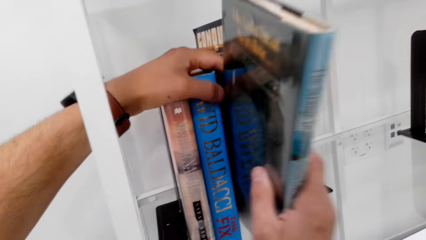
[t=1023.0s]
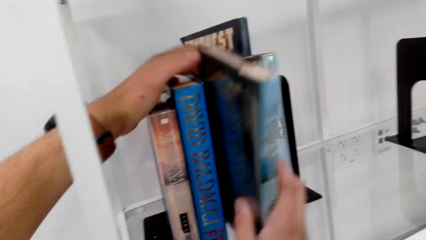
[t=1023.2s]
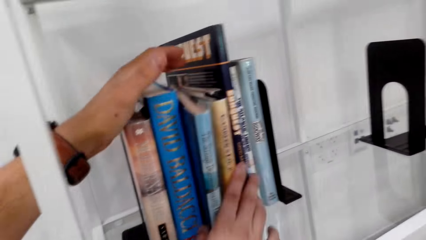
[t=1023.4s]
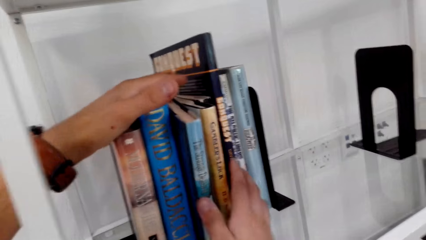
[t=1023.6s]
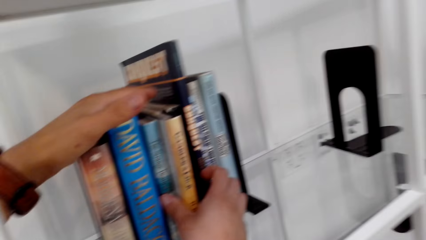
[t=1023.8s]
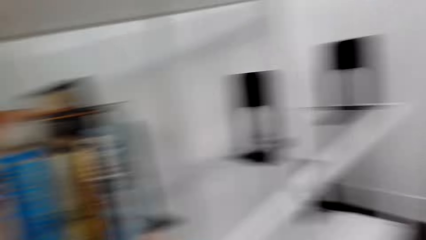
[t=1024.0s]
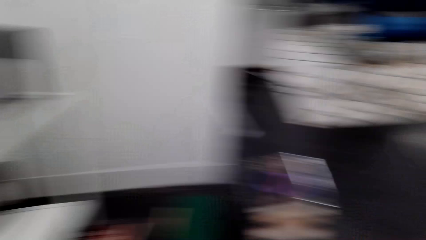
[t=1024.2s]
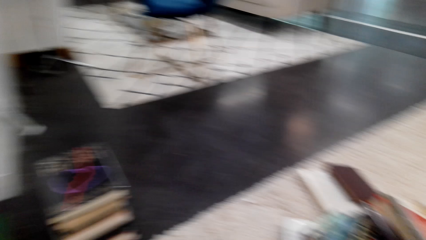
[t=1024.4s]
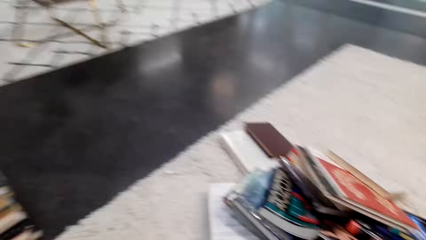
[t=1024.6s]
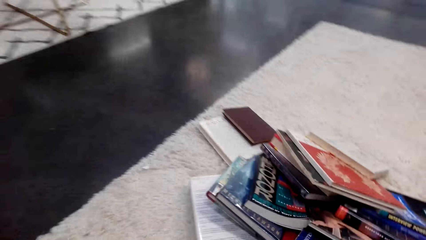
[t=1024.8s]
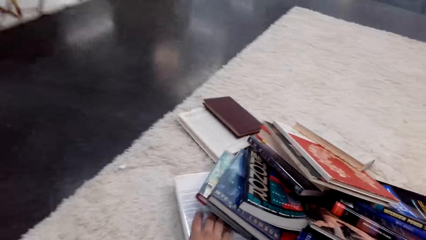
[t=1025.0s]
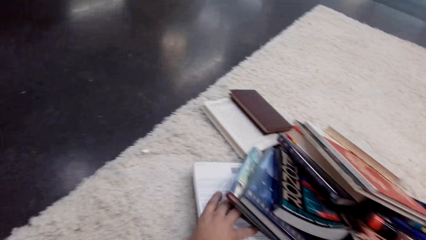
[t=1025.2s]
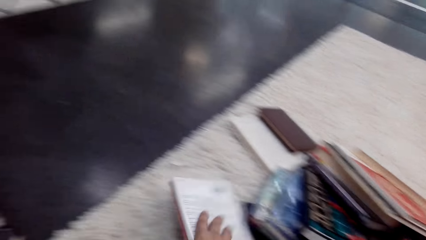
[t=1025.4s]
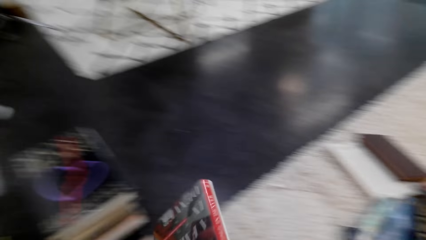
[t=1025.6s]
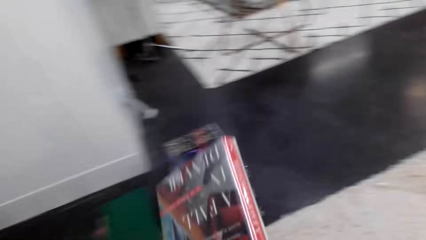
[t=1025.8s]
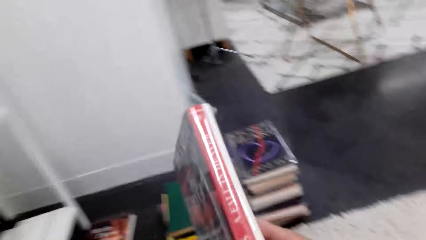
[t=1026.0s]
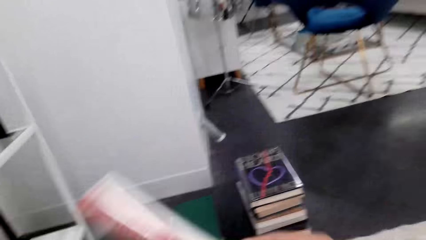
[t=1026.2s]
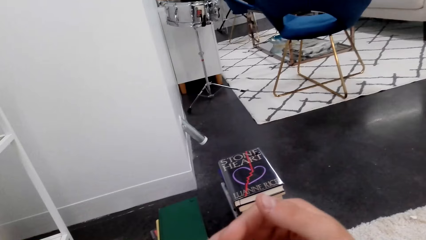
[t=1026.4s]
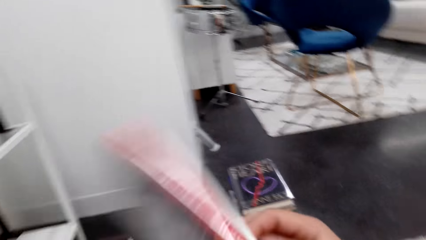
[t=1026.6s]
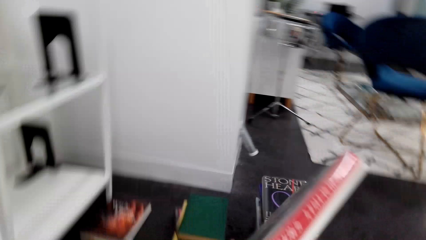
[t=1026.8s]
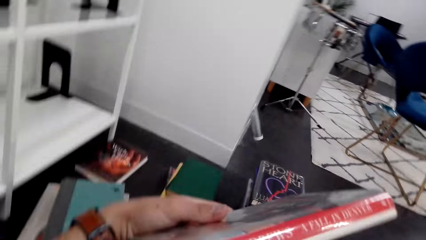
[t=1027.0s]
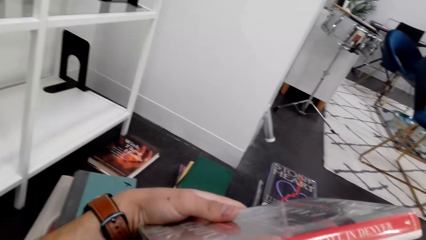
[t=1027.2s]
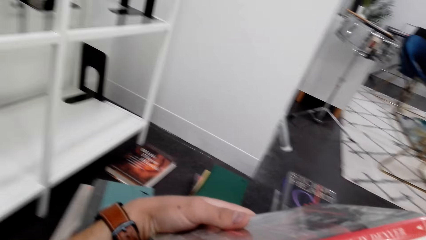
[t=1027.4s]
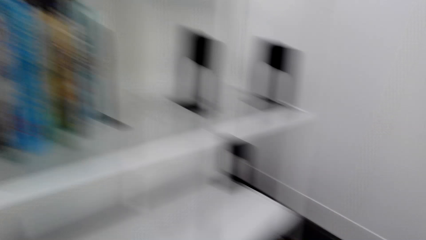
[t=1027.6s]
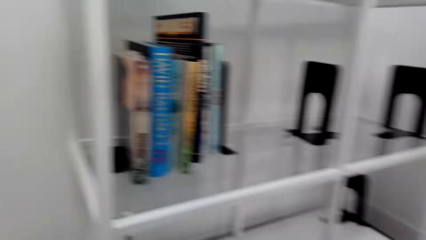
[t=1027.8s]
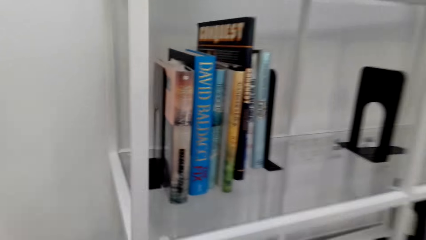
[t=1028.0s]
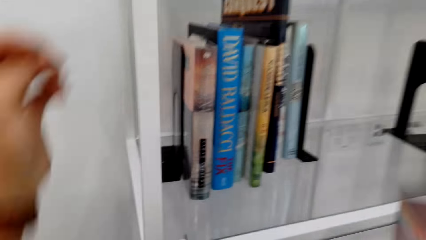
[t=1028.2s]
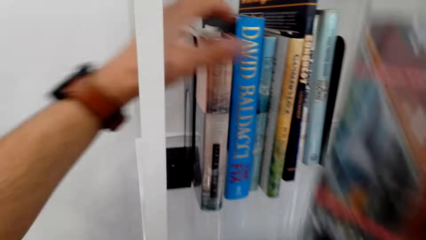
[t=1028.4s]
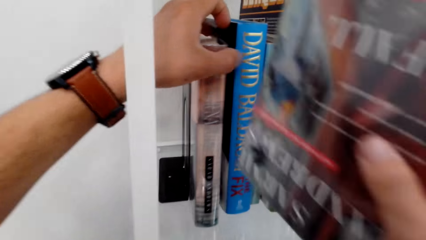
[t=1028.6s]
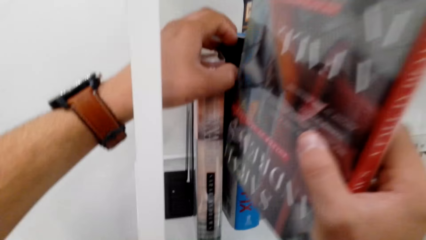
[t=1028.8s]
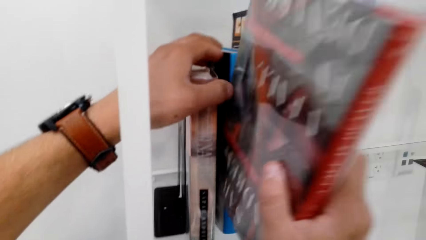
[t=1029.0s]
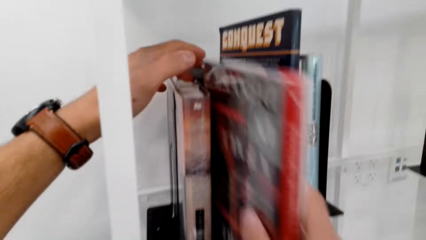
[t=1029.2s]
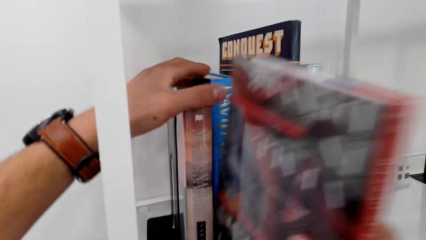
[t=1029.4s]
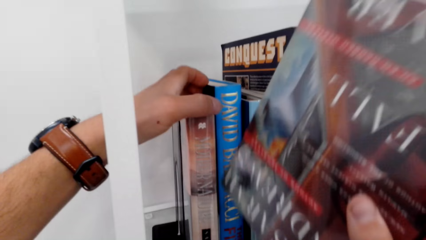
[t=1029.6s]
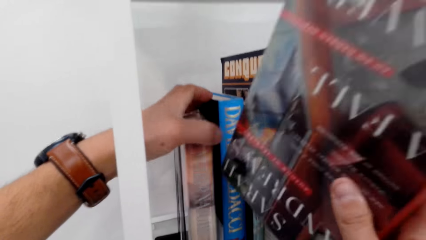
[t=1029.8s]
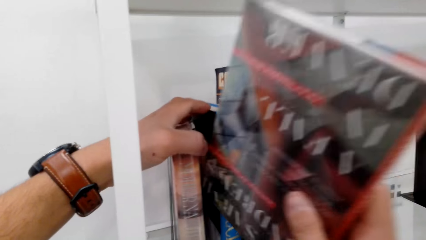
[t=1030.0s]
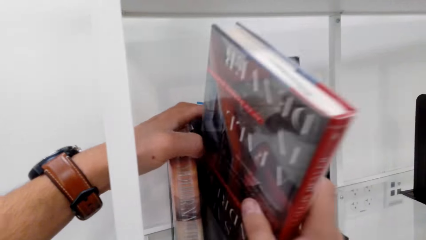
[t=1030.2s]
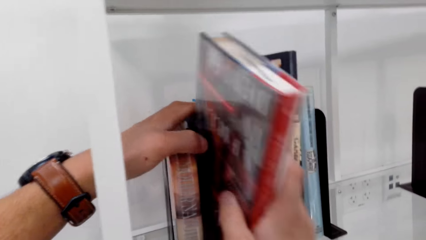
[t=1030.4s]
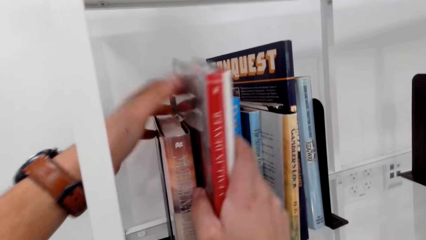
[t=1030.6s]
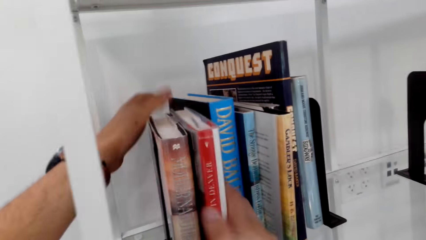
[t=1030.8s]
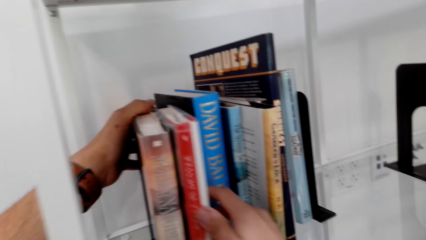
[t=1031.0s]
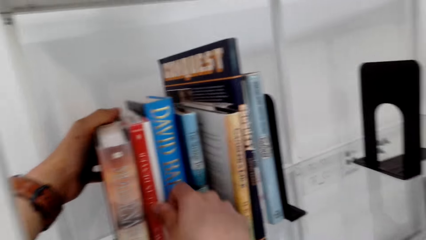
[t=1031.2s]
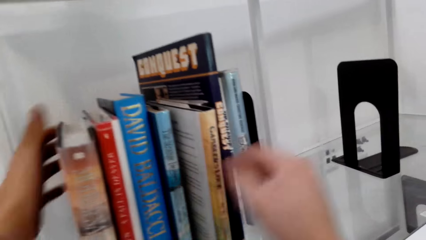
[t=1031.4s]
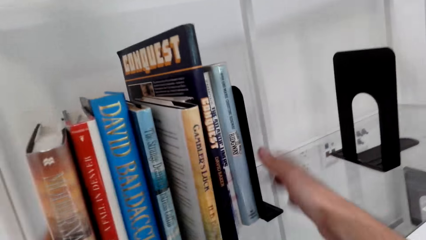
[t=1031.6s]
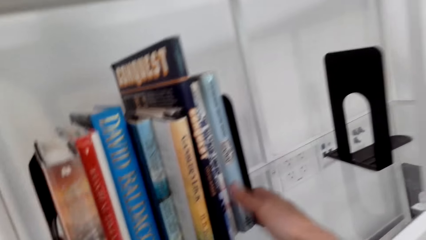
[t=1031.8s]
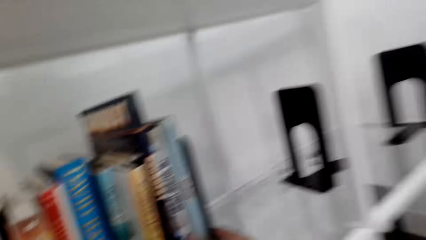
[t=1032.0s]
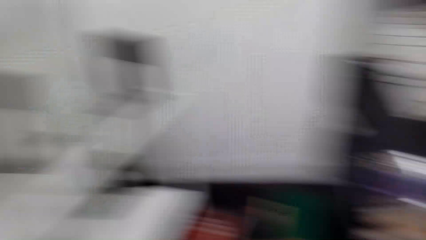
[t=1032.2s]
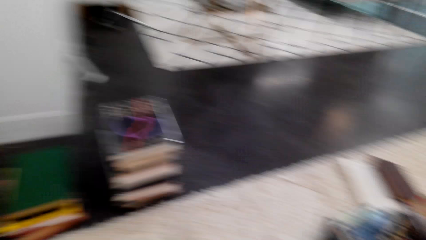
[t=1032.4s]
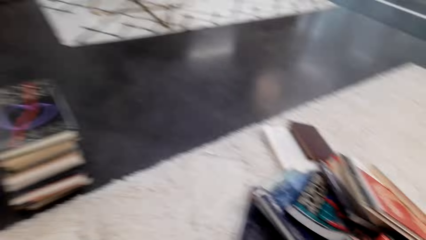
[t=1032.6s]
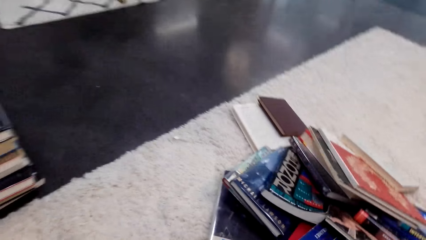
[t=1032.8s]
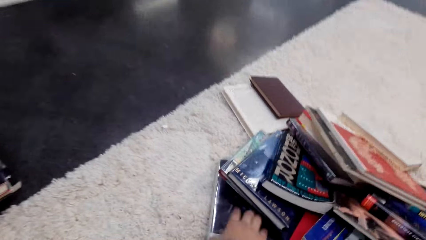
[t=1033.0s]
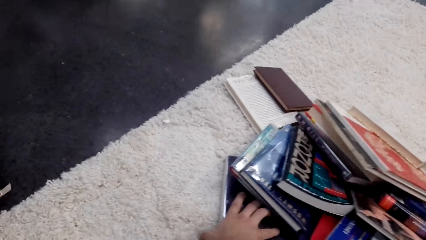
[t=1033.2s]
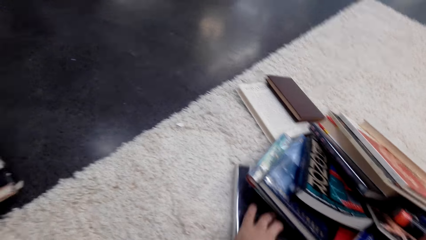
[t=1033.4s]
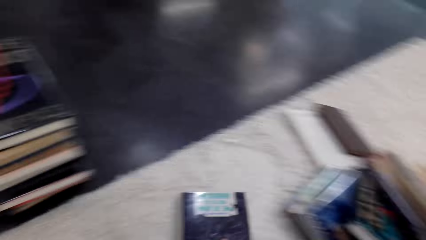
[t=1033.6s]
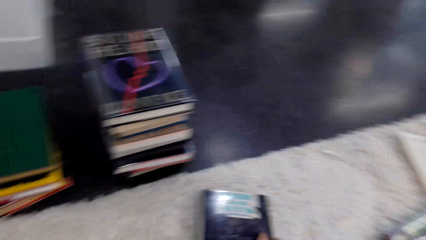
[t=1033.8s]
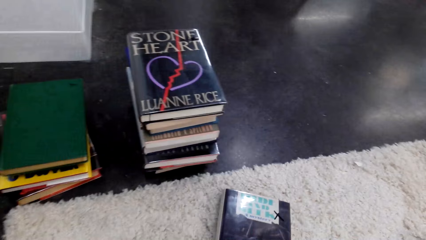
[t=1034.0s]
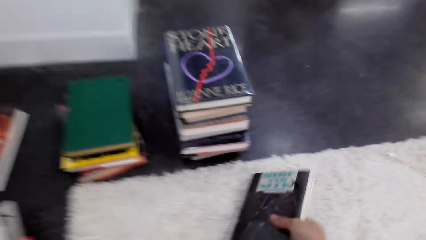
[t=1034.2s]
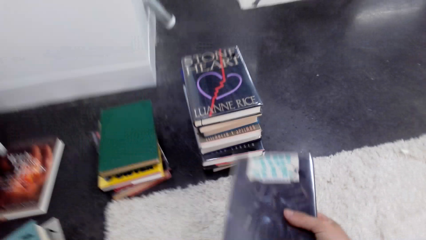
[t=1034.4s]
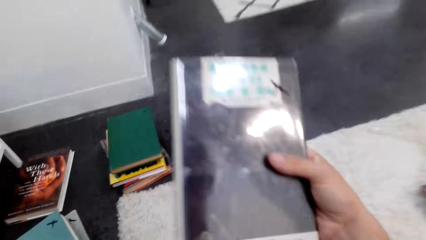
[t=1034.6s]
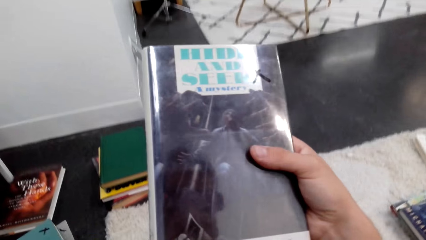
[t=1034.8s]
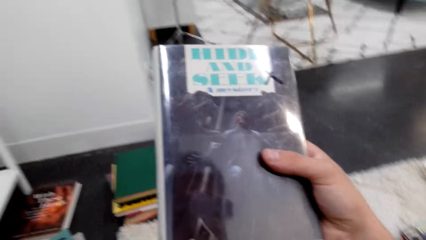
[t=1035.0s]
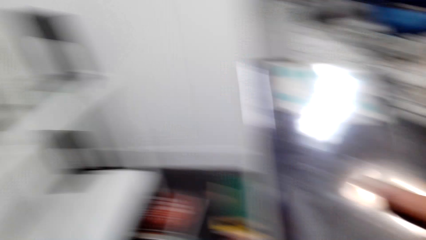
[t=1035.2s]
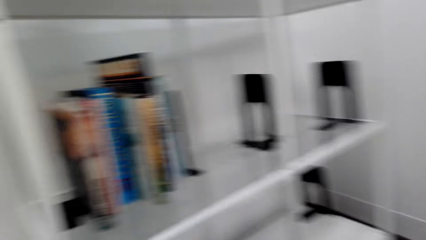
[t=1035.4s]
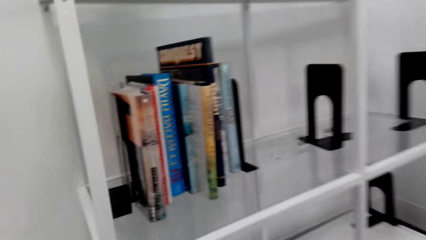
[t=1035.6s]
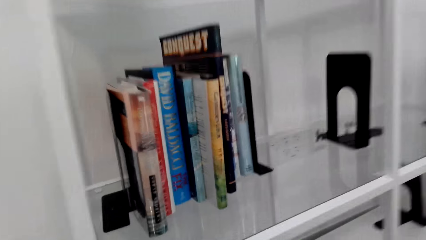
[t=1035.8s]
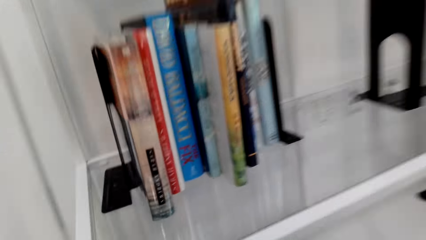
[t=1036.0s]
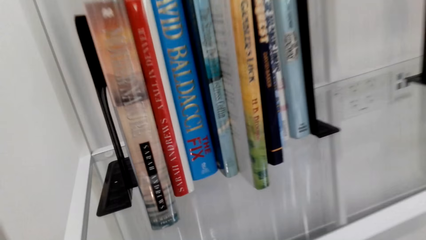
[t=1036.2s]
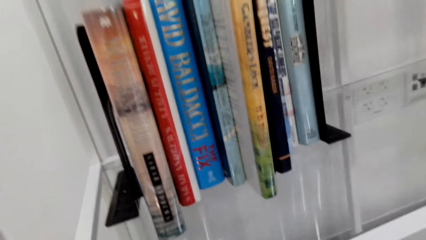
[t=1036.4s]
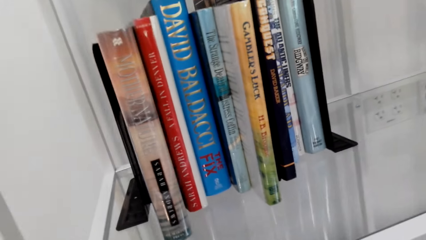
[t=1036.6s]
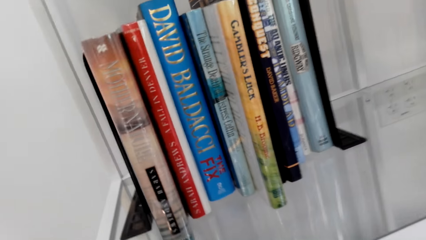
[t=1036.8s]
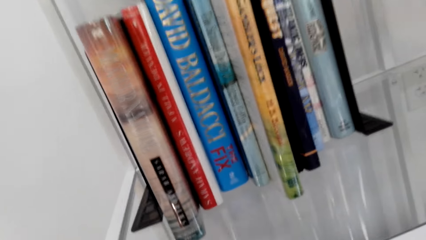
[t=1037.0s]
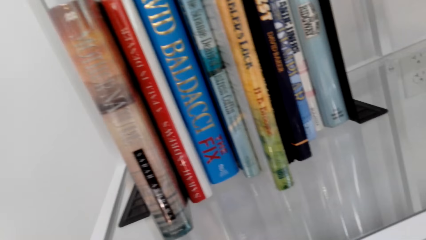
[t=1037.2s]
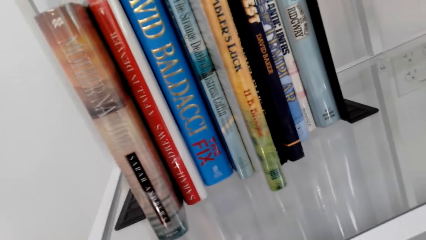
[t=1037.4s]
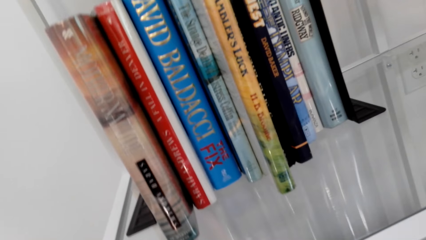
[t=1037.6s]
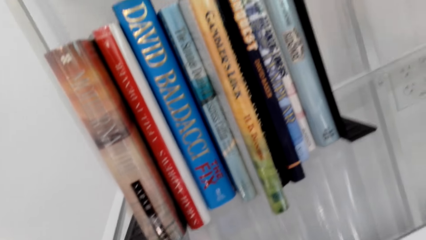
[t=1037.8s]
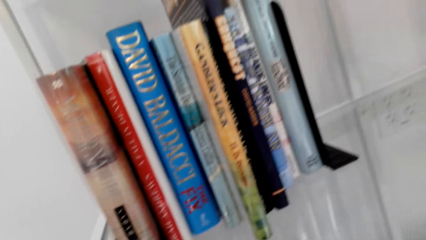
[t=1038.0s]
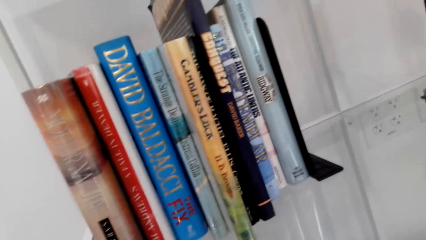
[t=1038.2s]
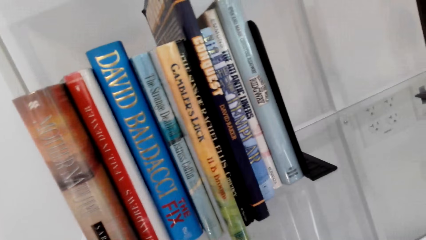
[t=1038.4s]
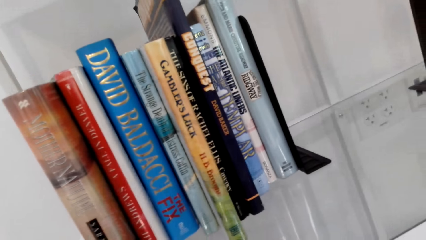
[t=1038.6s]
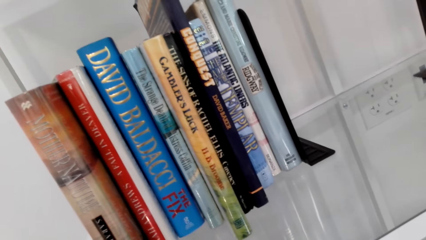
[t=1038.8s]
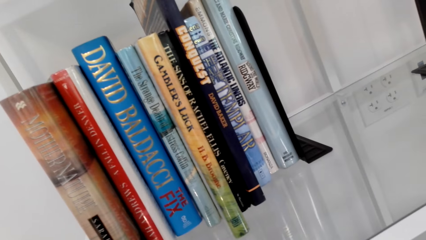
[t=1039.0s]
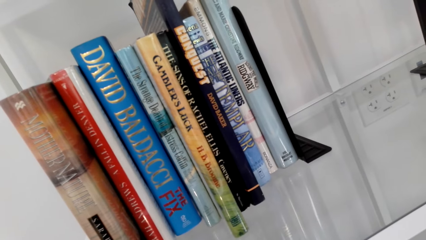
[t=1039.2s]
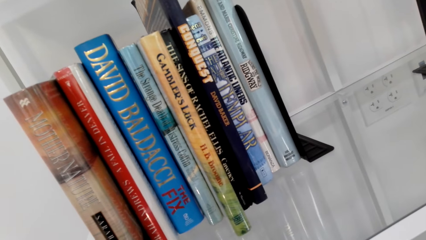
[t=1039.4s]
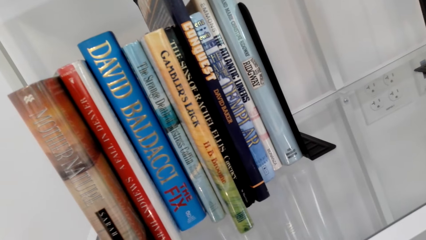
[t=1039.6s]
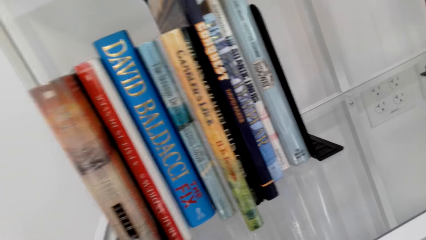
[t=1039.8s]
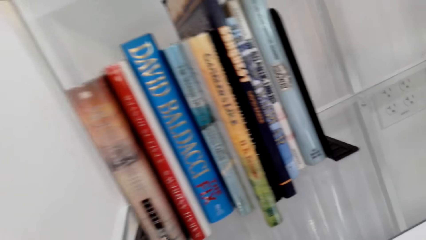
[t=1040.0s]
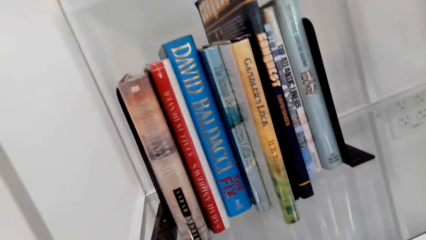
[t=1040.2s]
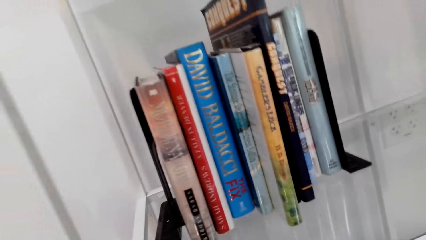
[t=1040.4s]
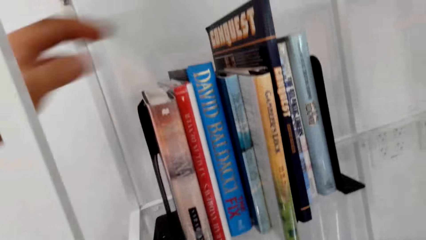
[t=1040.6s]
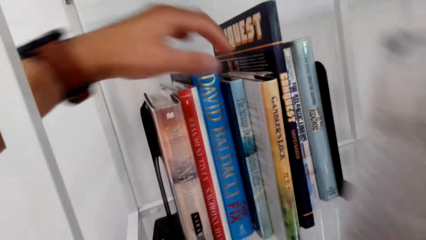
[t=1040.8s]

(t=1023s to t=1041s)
The camera wearer arranges the novels in the shelf. They put a book on a shelf. They pick a book. They put the book on the shelf. They pick a book.
